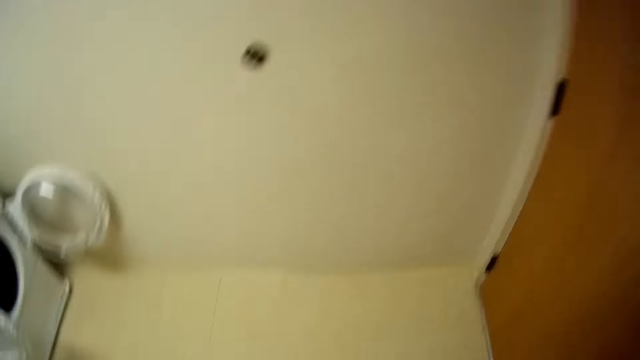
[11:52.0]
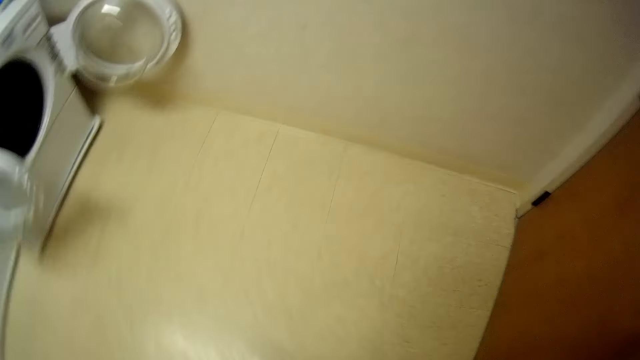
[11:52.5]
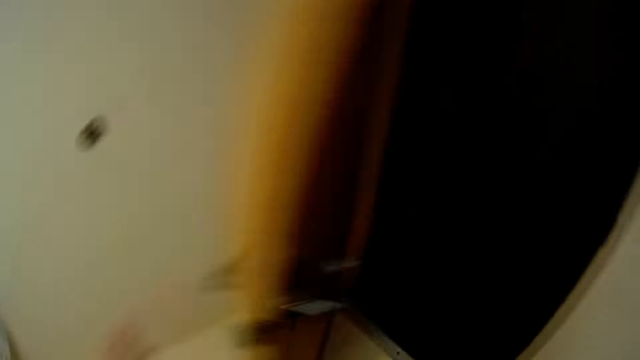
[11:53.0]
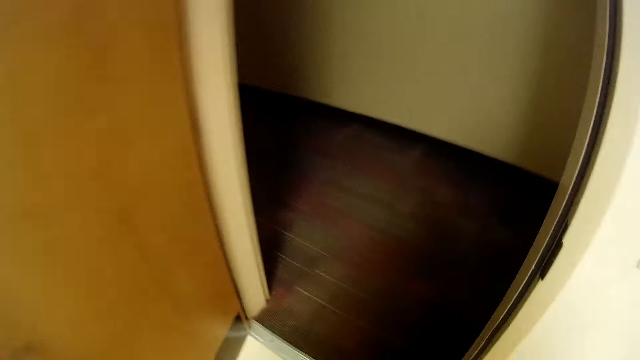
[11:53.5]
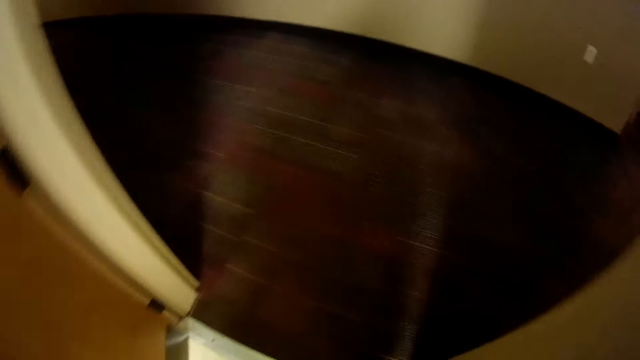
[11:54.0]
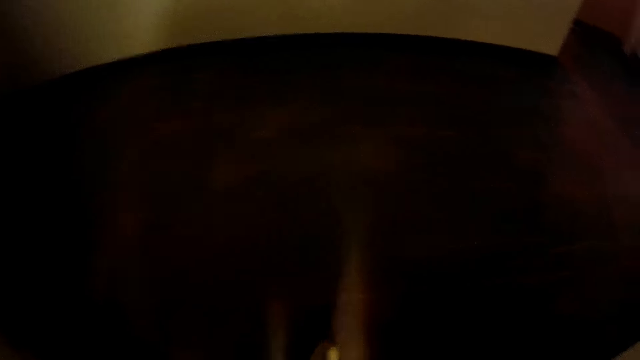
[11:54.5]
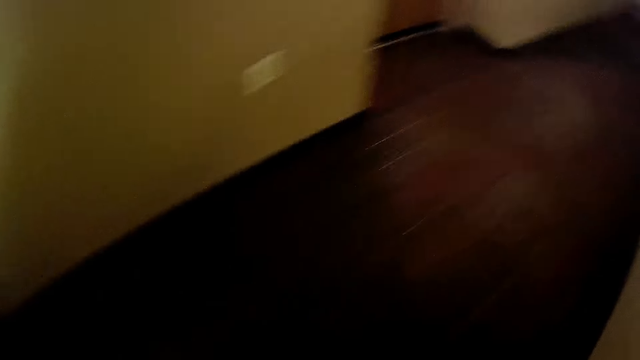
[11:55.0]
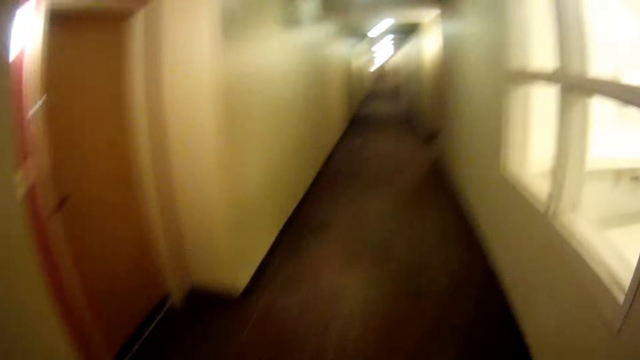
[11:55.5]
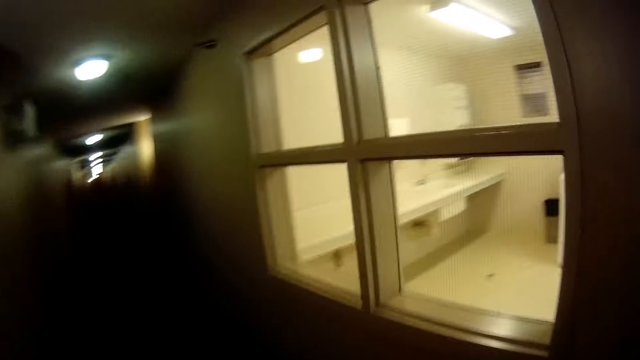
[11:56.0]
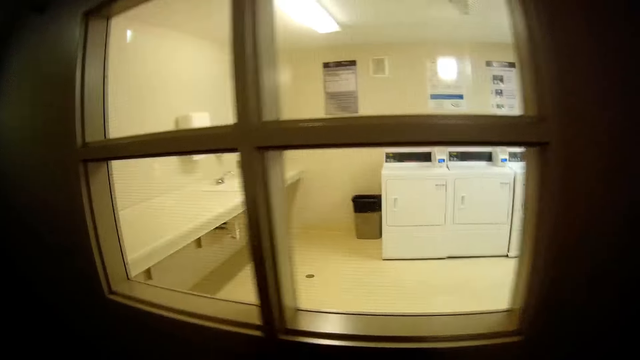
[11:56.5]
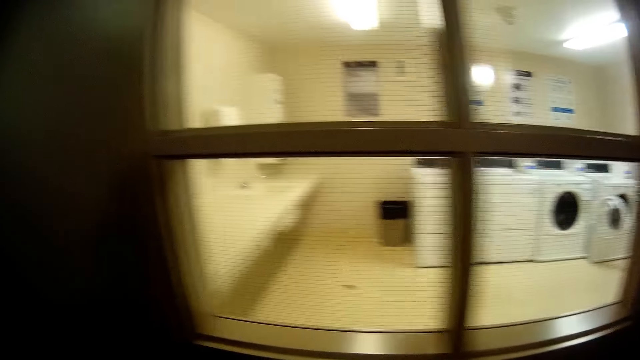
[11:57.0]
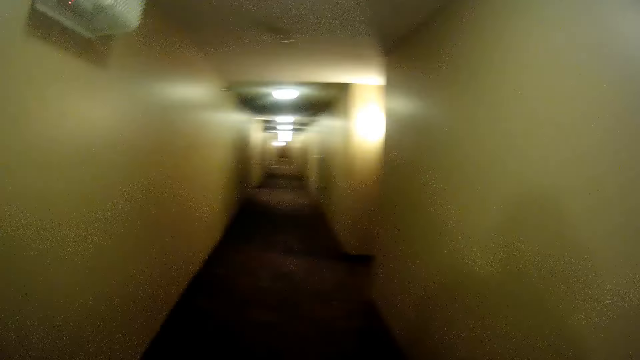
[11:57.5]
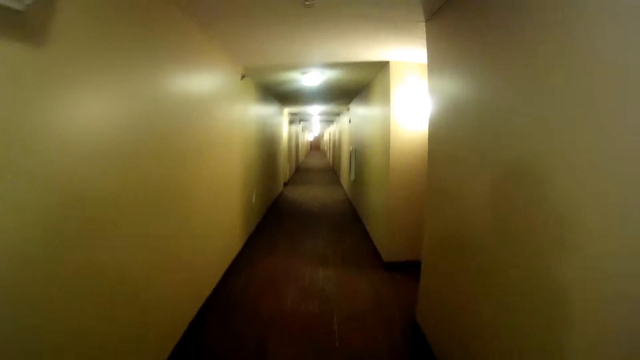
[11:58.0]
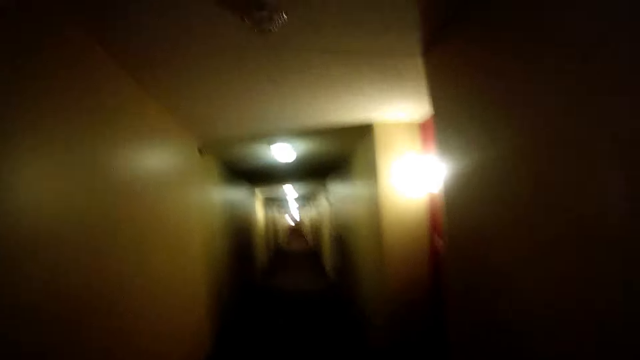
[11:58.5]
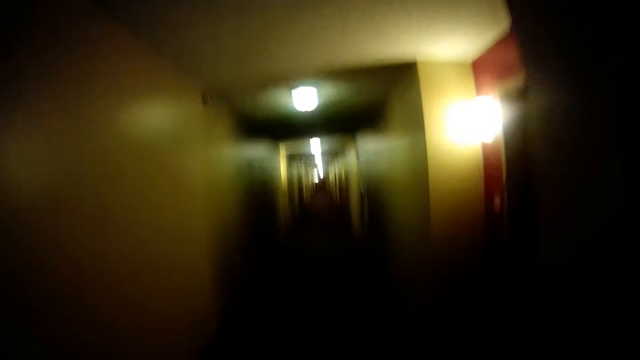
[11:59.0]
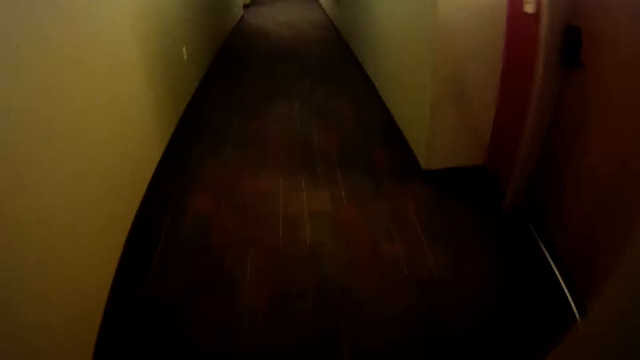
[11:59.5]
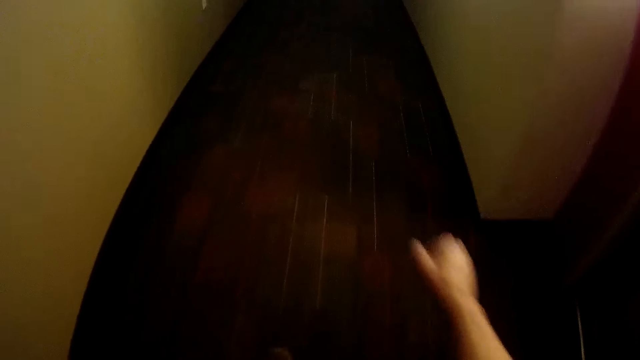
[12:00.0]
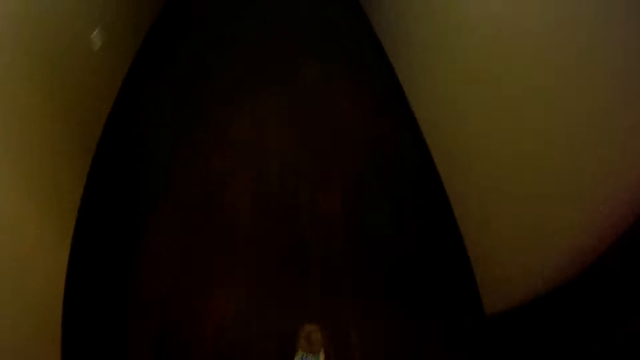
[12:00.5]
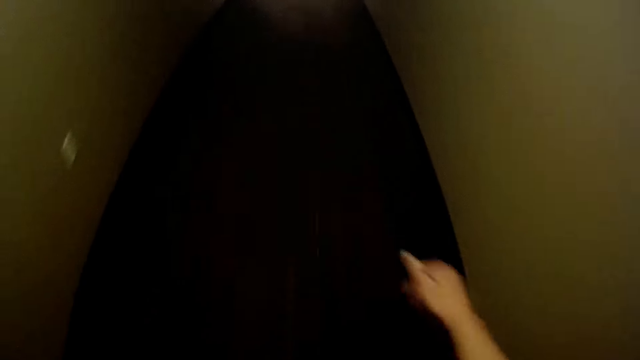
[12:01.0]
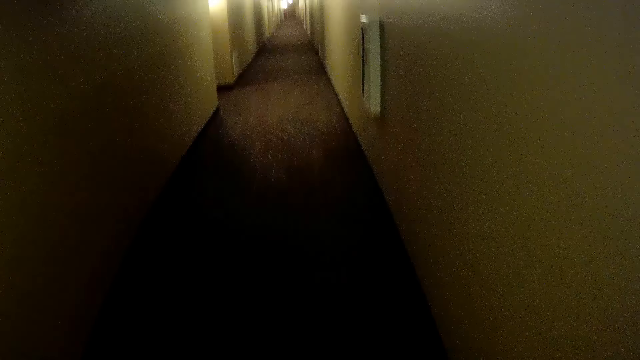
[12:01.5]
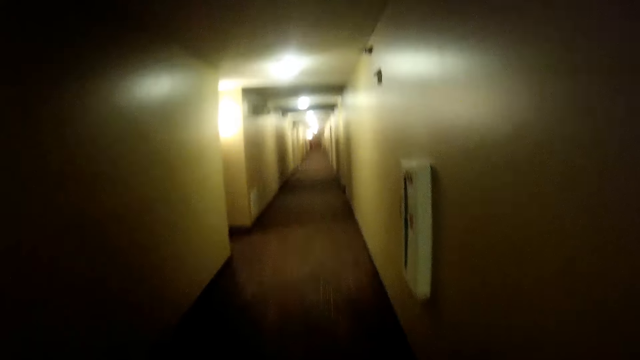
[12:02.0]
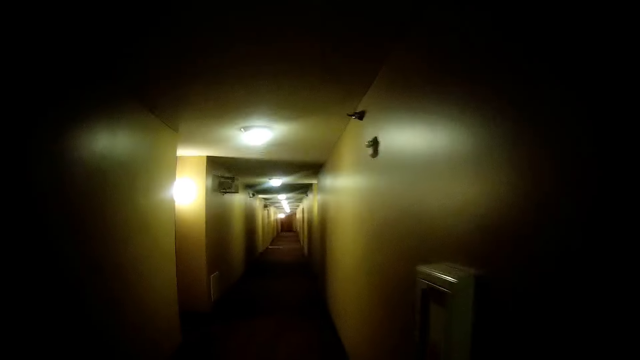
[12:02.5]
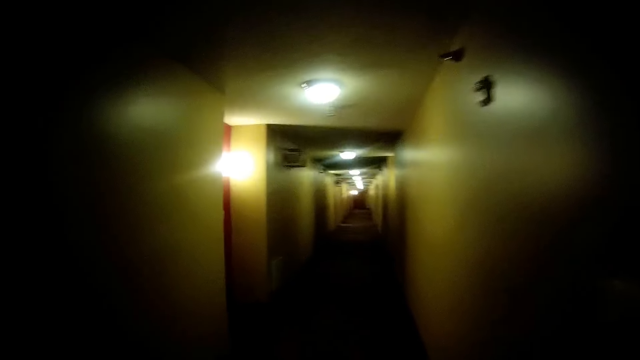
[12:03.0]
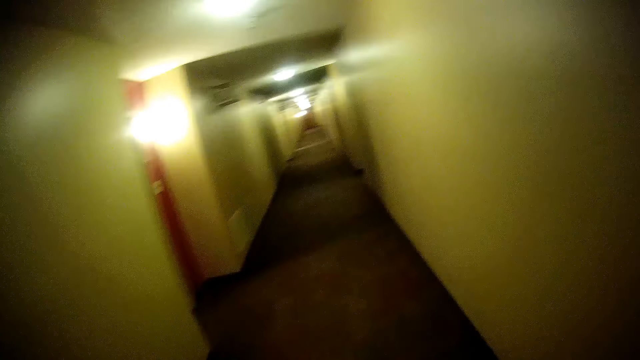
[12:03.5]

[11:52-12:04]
The camera wearer looks around. They open the door. They walk away from the laundry room. They walk across the corridor.

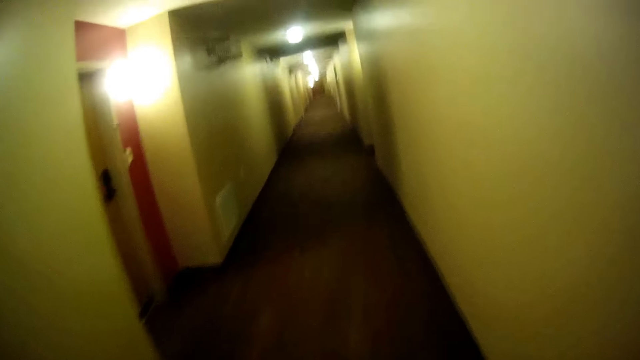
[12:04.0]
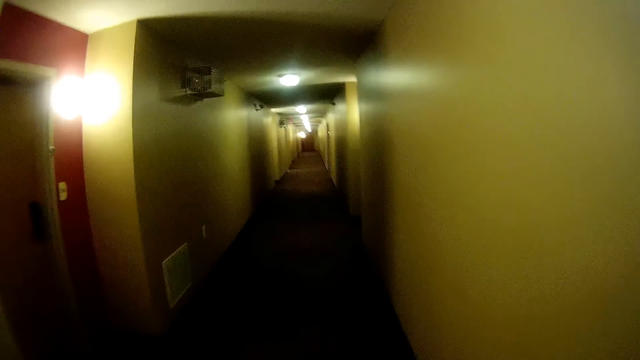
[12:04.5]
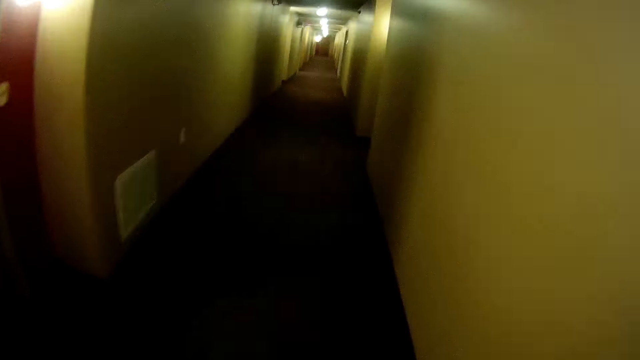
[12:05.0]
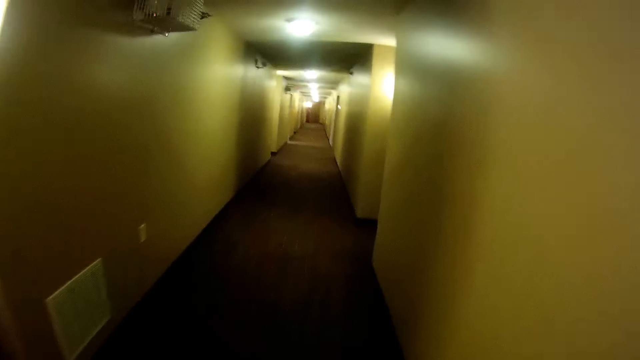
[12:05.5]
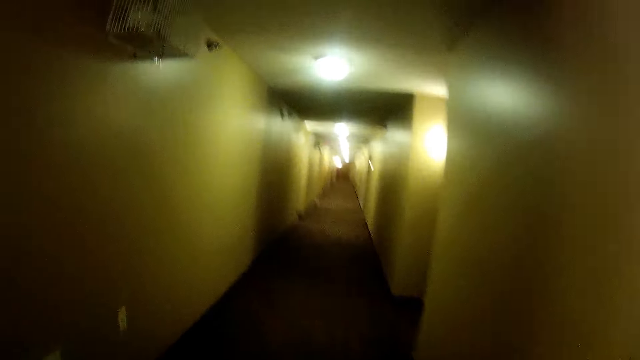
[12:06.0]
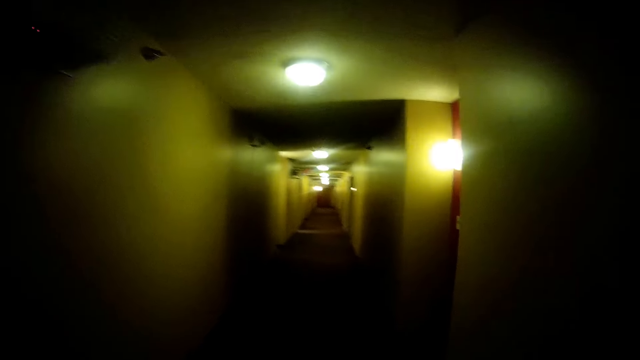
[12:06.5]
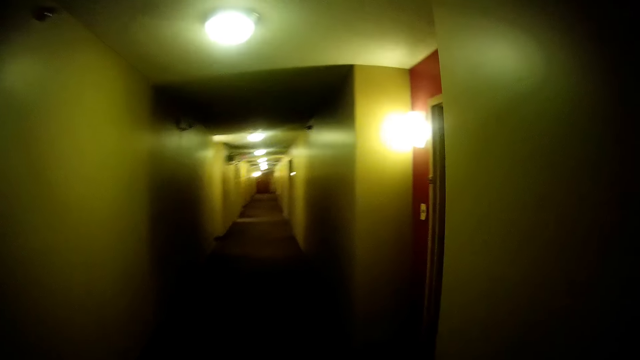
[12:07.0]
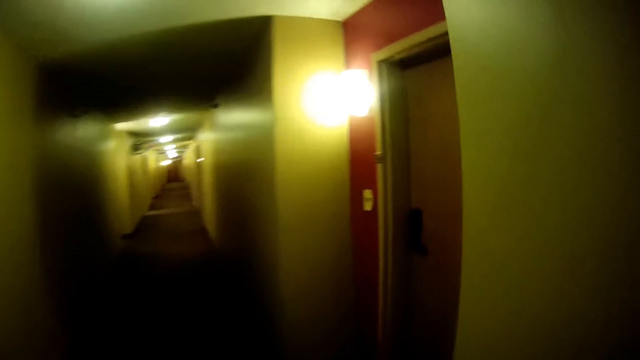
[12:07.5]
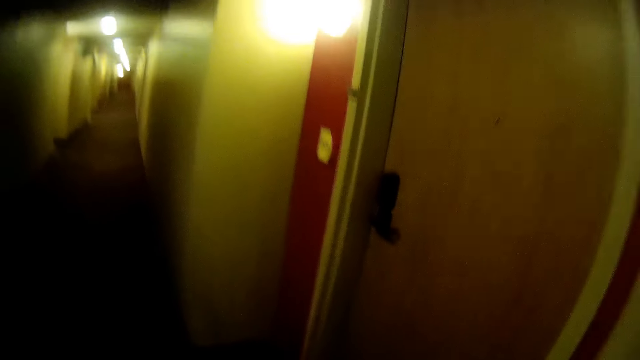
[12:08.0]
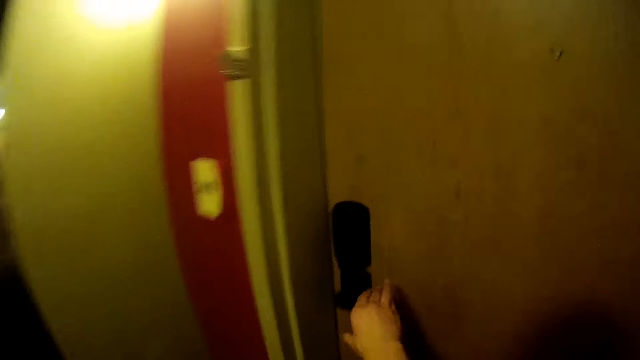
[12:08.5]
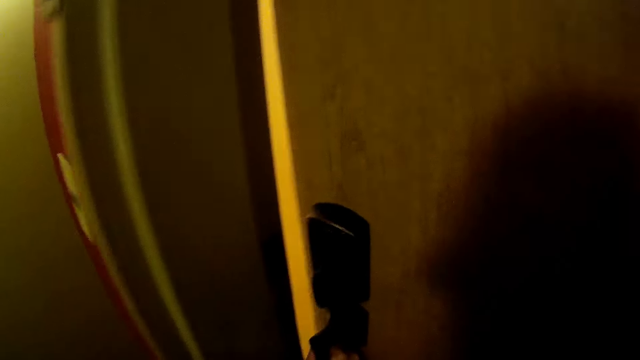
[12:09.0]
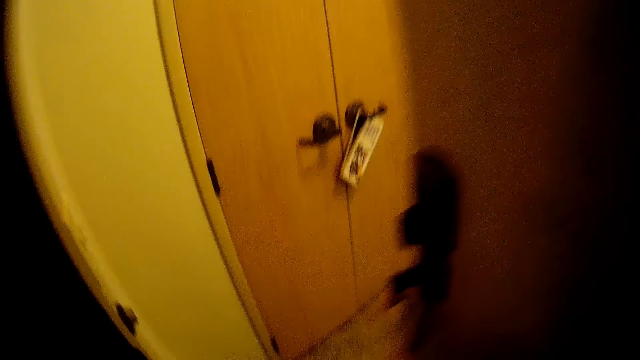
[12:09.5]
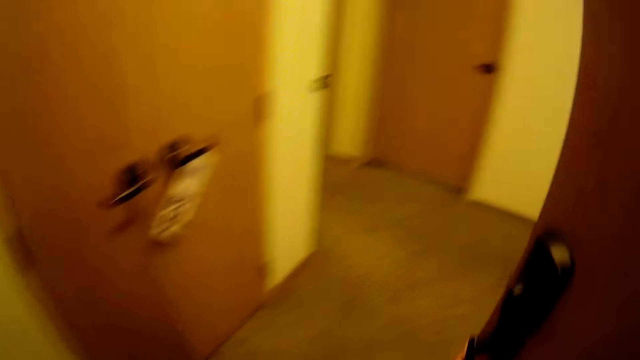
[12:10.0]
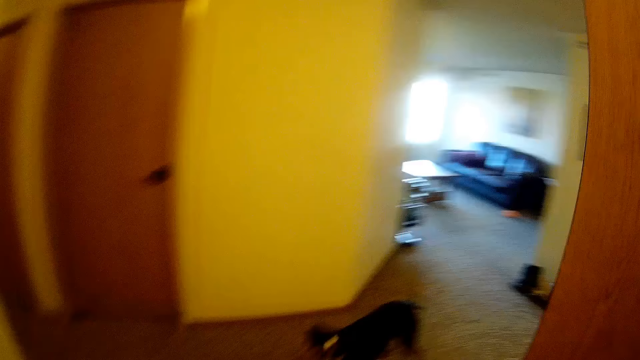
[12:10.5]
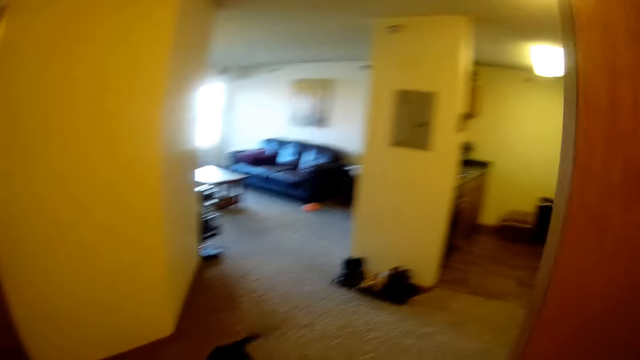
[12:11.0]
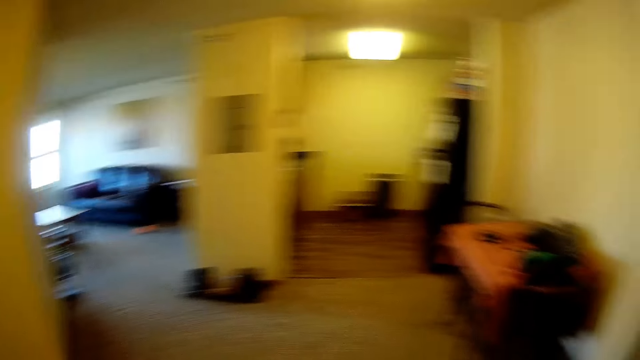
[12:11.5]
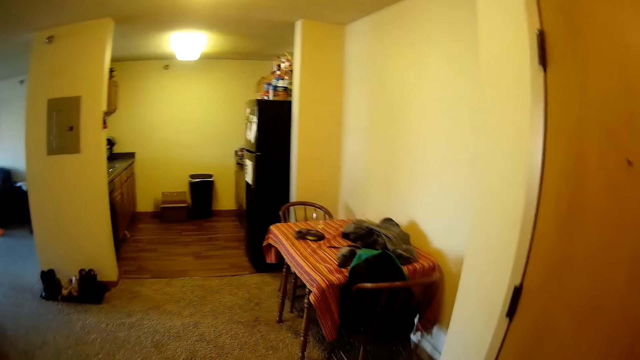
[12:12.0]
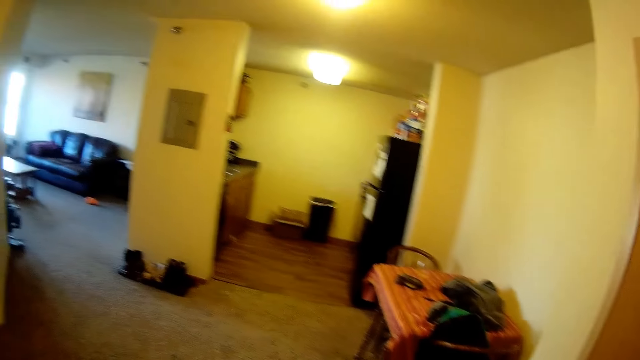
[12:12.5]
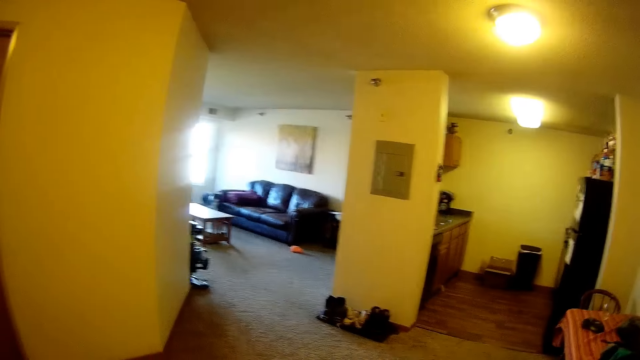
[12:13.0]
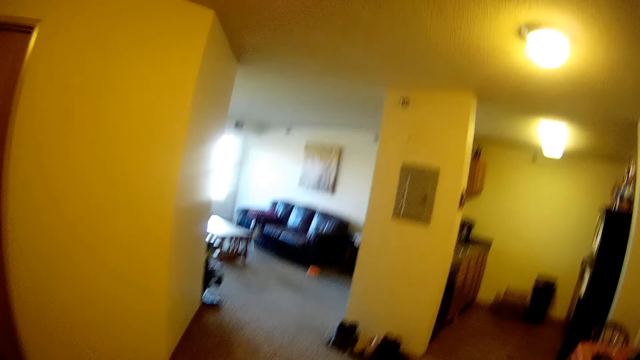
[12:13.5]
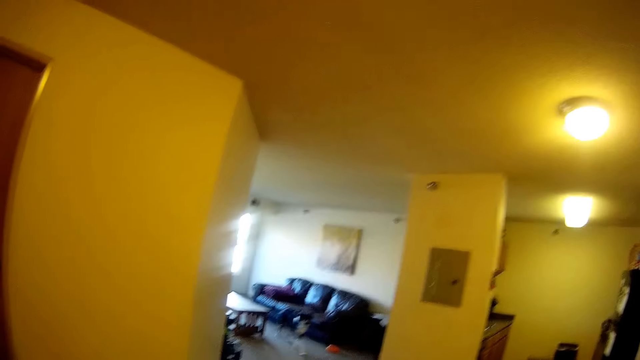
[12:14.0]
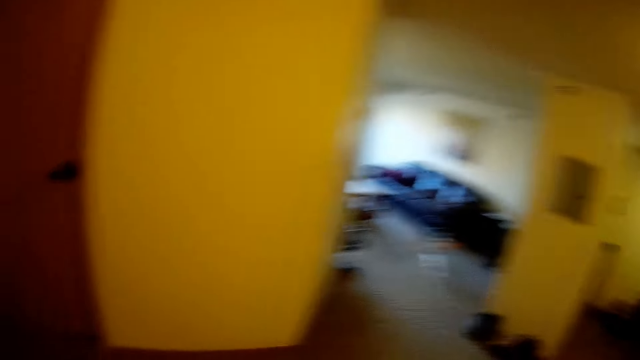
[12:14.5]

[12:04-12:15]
The camera wearer opens the door. They walk inside the house. They look around.
